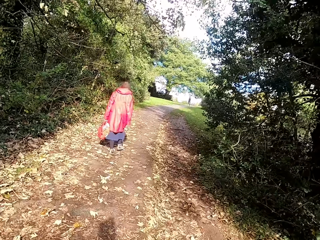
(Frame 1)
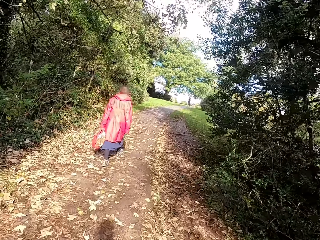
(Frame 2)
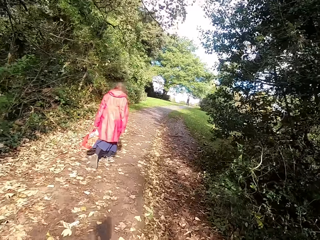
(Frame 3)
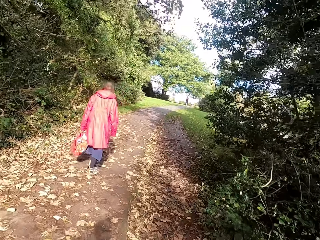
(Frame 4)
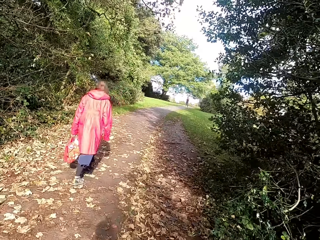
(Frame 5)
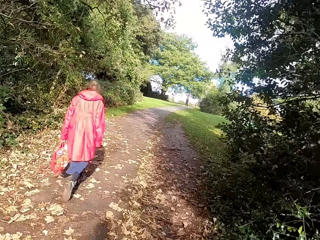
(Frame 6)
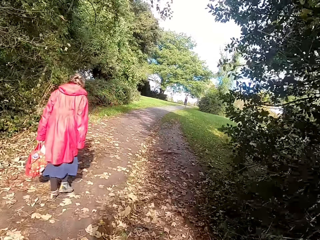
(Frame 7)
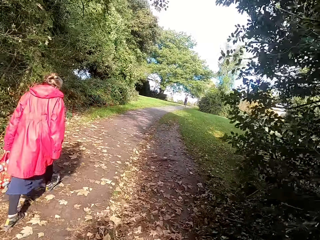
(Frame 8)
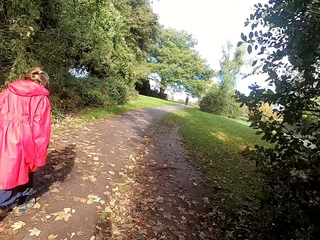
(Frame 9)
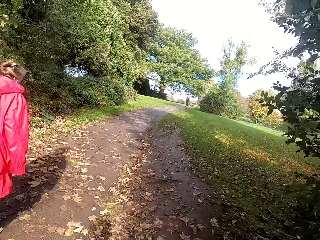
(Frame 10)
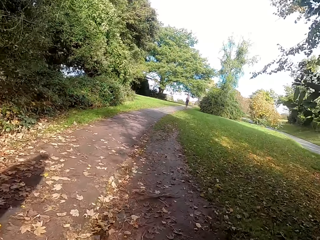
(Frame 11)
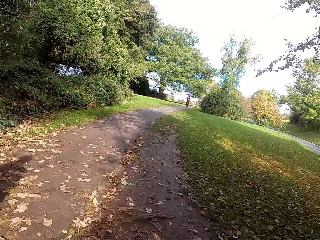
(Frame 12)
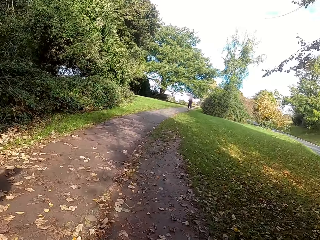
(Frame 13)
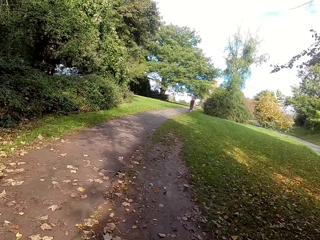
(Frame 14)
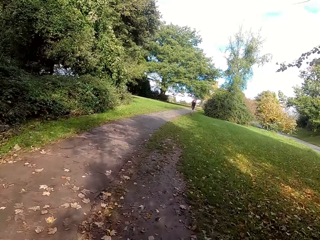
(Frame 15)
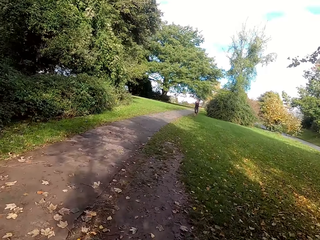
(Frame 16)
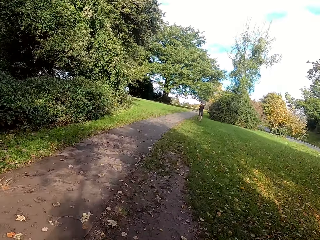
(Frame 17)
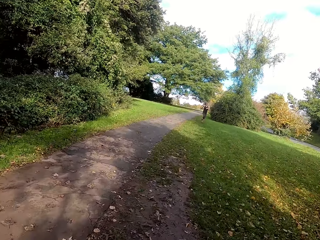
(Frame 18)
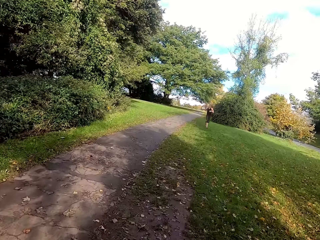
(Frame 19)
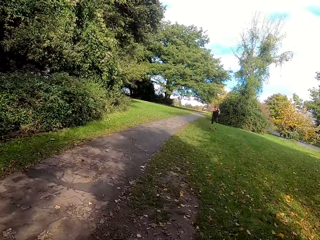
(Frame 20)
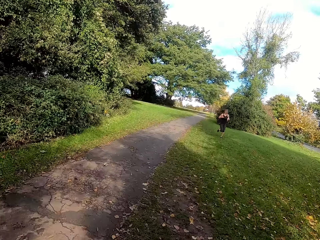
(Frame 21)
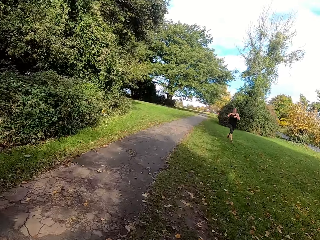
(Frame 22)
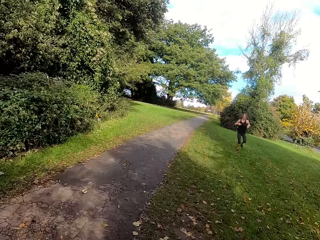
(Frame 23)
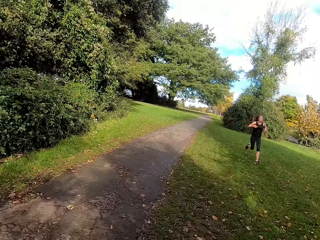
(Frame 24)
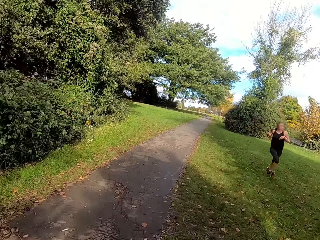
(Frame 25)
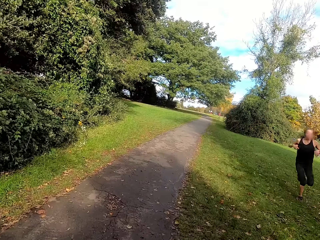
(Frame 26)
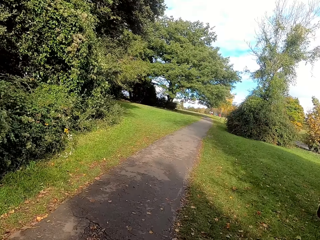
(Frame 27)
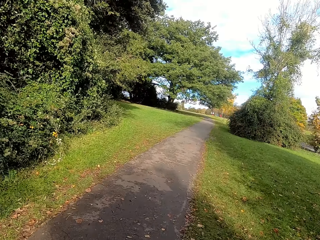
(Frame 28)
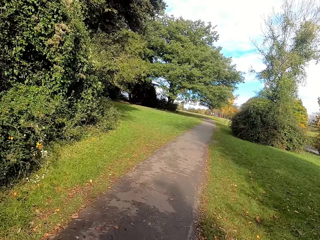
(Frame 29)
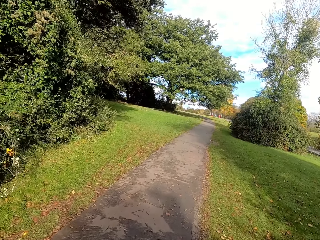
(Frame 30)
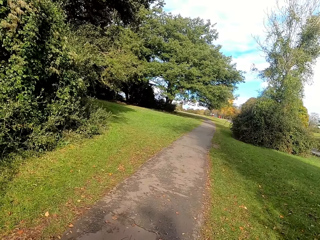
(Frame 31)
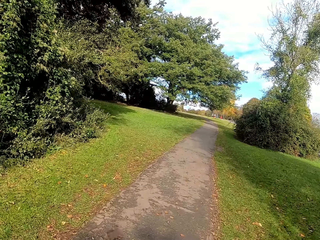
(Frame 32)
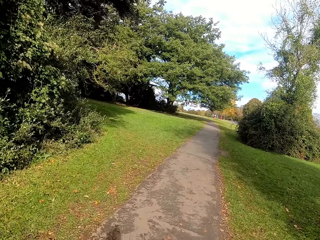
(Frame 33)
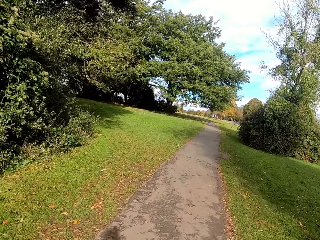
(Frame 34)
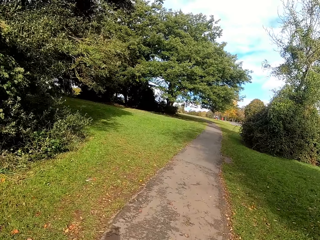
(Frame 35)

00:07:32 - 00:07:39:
The camera wearer jogs in the park.

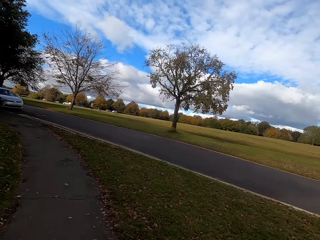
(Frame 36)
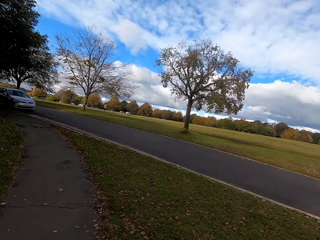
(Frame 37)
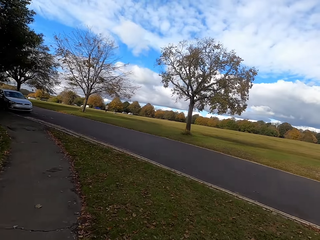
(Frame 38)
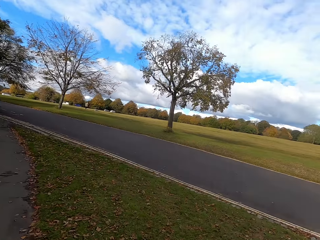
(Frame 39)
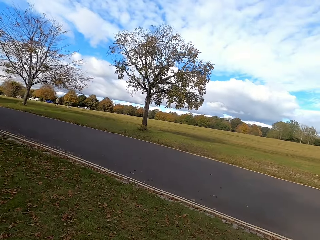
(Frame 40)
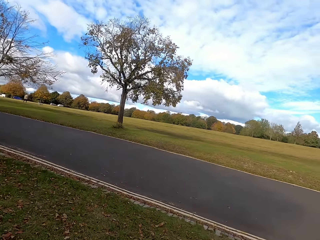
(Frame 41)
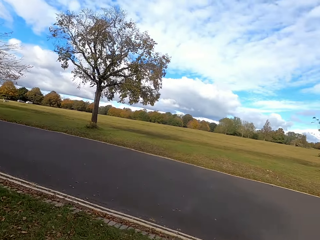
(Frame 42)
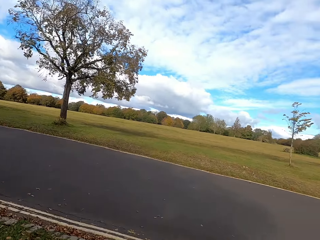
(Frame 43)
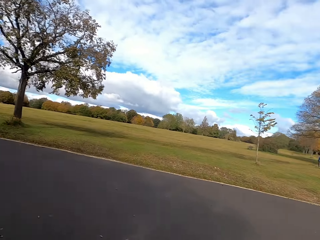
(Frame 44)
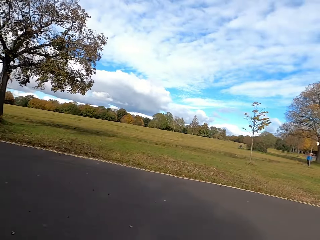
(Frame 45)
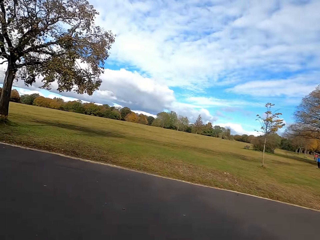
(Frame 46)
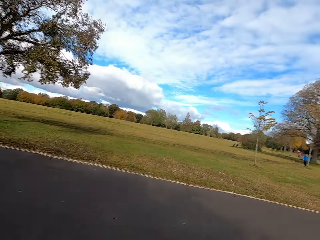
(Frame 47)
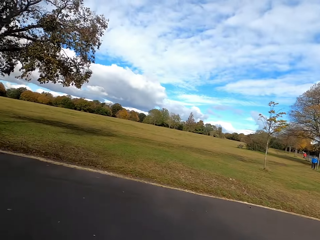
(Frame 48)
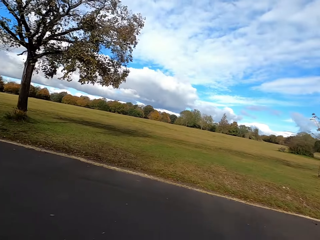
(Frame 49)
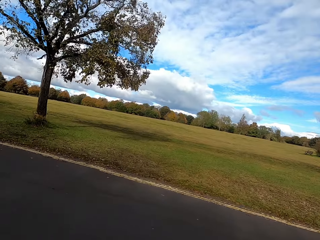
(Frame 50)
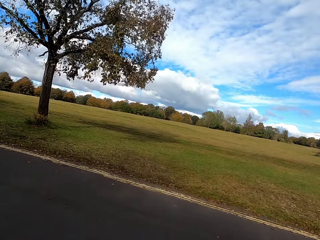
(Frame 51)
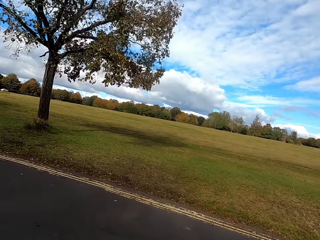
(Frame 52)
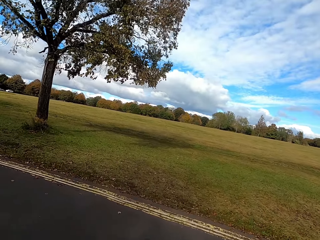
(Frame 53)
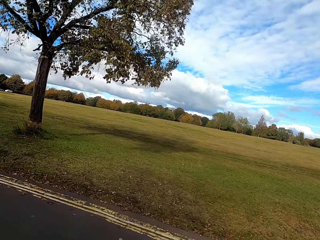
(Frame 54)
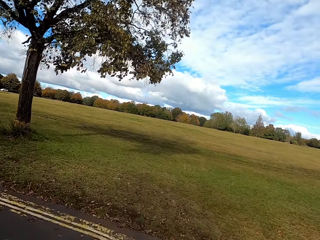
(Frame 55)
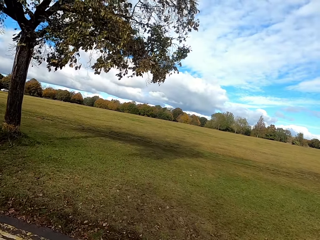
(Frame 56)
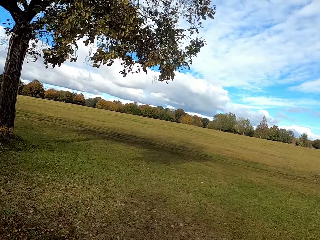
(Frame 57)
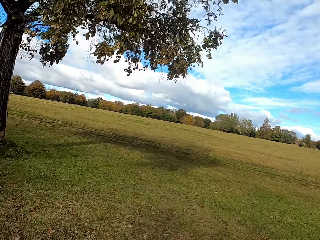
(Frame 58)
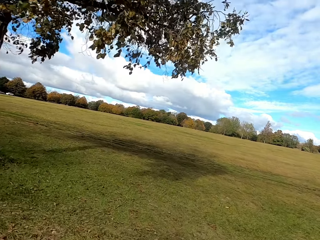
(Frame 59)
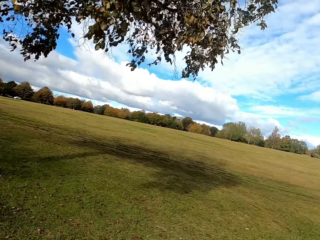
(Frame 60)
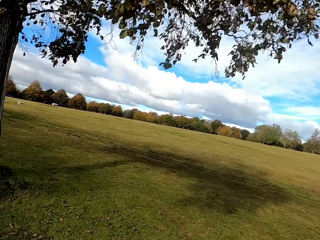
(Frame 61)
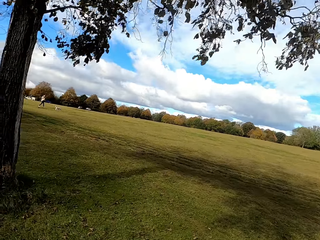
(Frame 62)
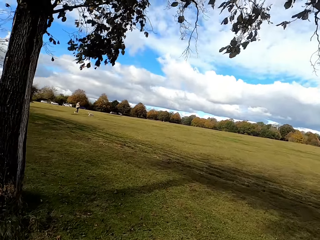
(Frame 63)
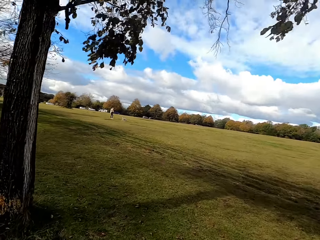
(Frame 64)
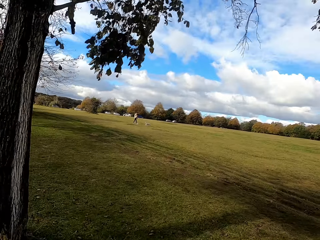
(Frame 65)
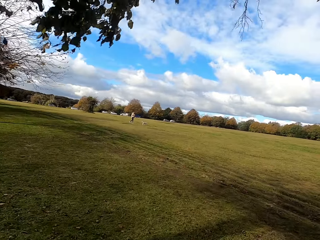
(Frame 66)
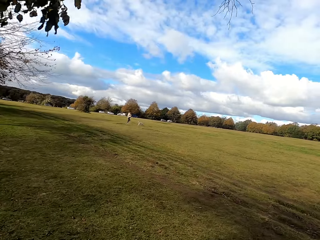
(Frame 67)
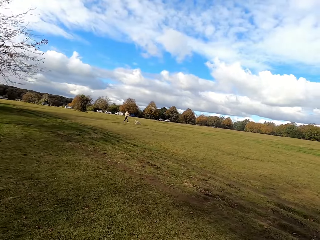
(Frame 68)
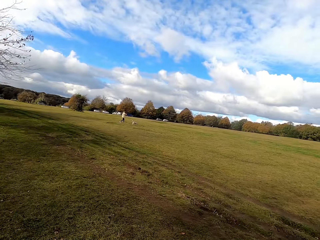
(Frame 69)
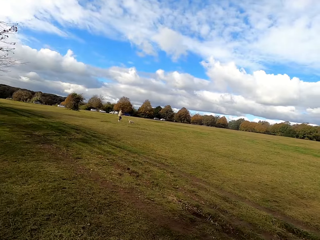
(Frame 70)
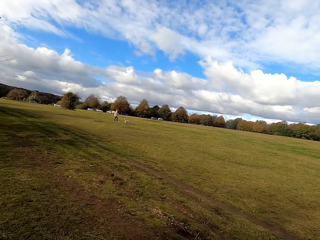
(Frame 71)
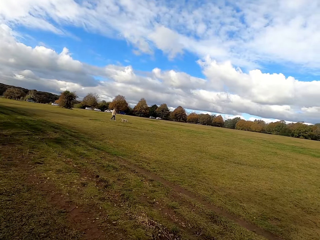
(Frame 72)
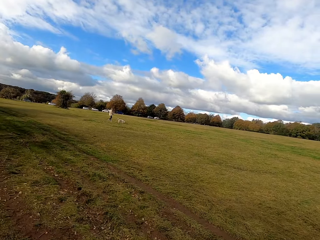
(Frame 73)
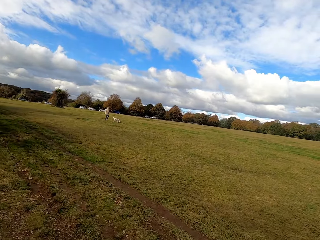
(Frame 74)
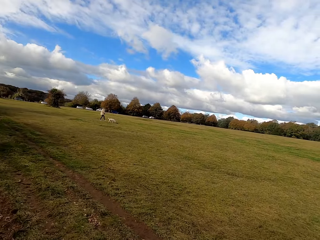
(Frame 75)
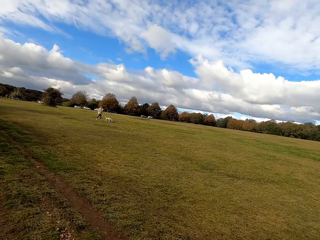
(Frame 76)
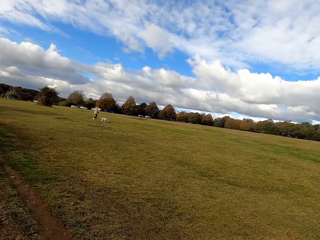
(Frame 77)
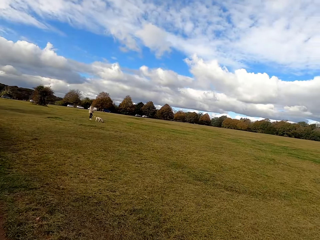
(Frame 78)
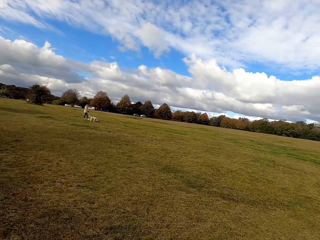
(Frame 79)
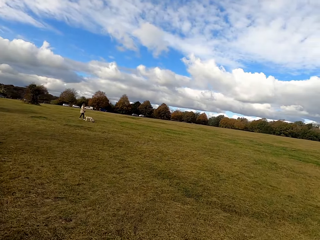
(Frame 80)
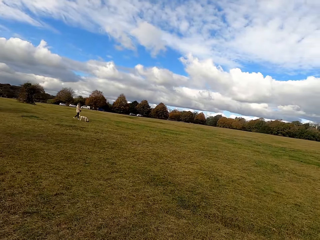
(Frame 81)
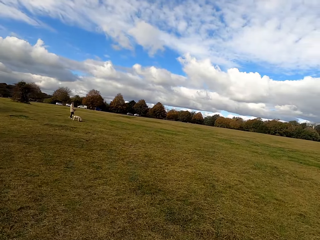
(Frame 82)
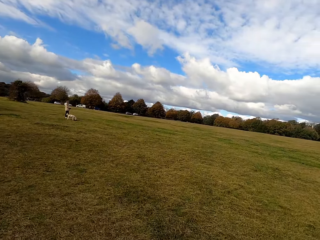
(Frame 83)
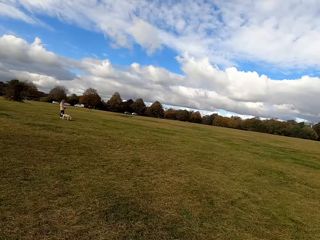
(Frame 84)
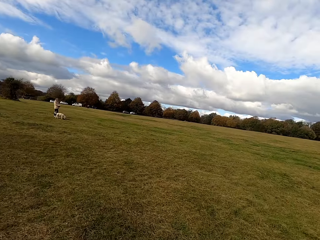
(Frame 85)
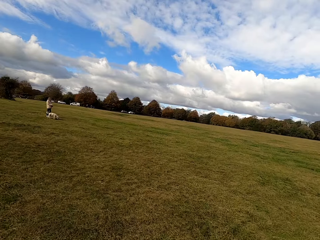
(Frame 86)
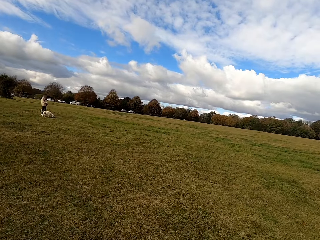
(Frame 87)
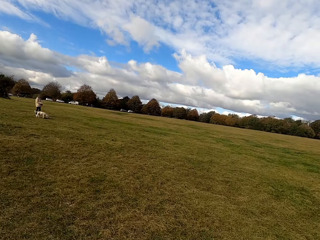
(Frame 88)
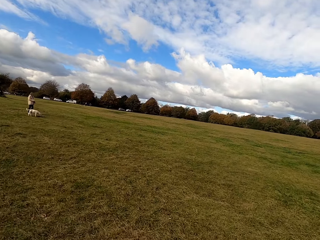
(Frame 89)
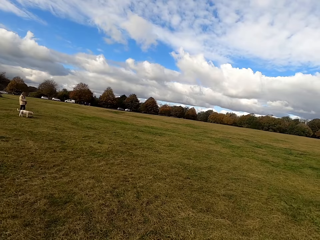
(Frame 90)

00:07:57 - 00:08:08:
The camera wearer runs across the road. They jog on a field.

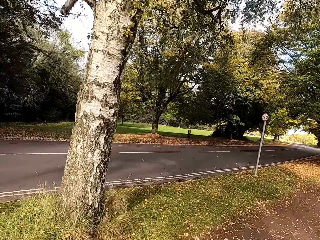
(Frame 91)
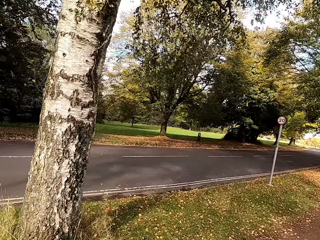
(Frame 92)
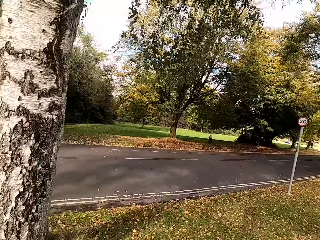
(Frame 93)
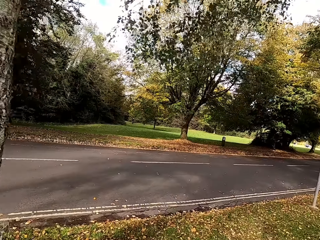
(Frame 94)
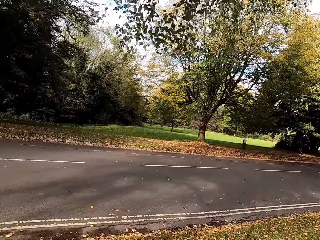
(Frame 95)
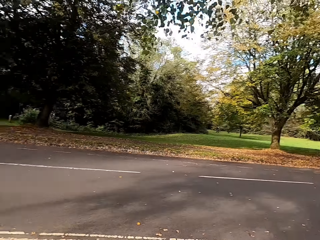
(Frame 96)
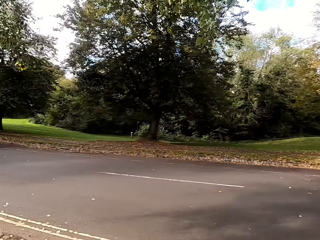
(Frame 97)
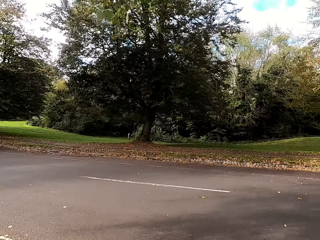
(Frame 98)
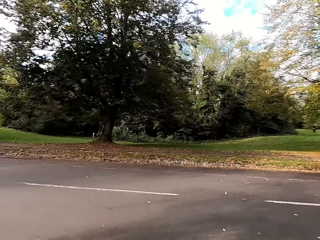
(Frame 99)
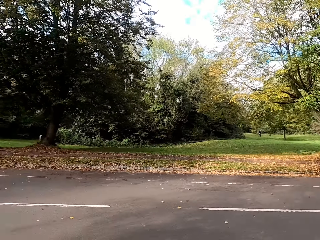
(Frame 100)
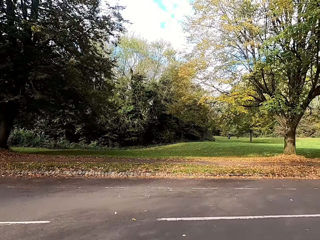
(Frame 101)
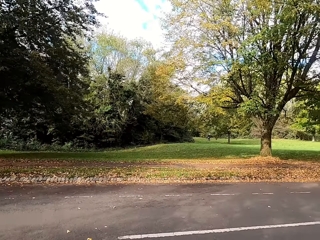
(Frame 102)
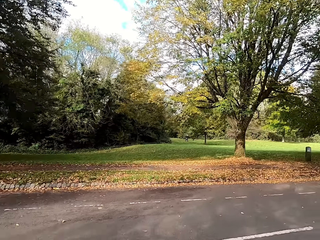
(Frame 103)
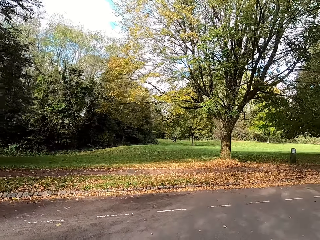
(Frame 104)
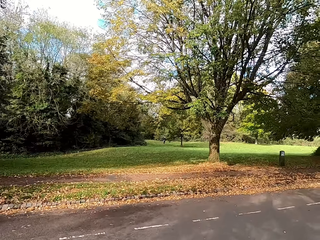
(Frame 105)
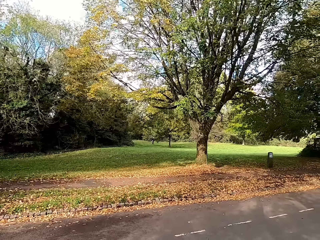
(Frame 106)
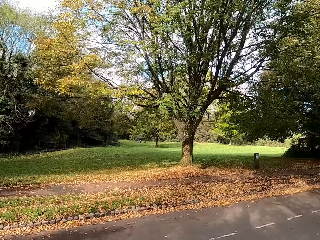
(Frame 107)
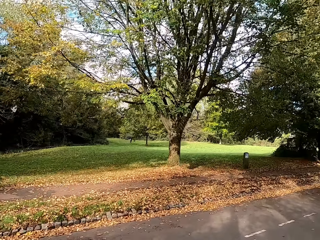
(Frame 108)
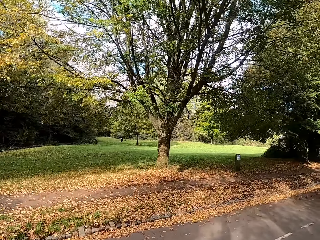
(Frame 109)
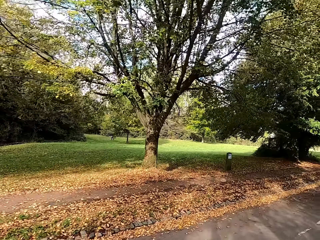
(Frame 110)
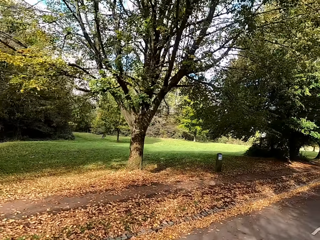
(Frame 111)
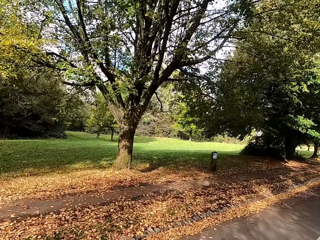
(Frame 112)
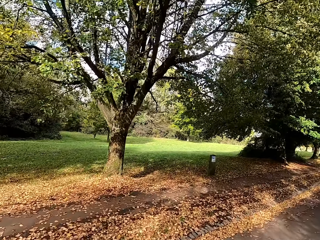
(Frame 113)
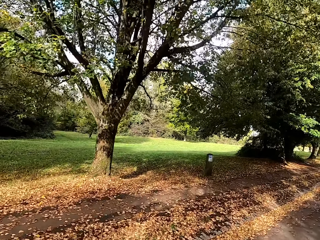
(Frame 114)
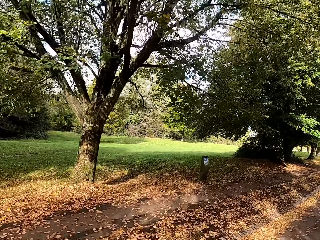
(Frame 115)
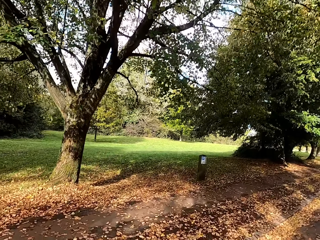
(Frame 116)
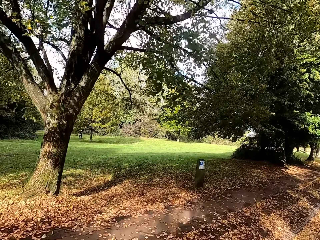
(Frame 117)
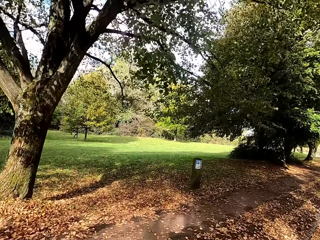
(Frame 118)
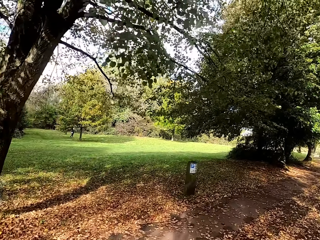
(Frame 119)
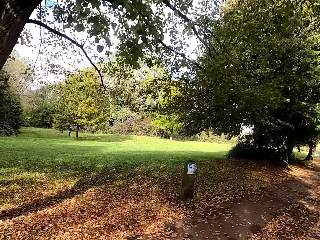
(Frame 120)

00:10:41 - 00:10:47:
The camera wearer crosses the road.
